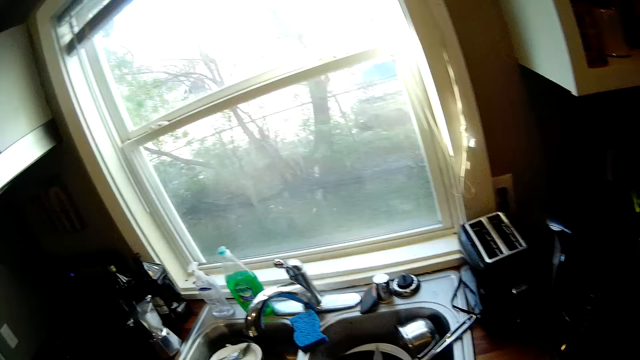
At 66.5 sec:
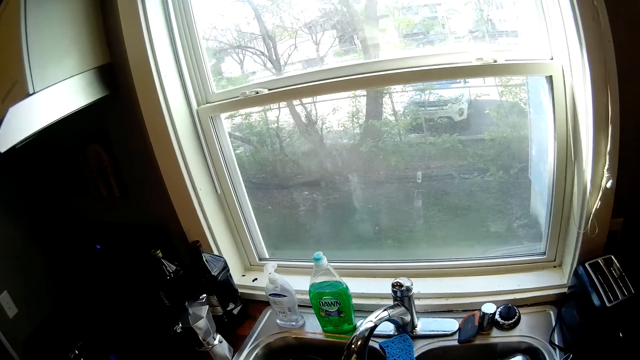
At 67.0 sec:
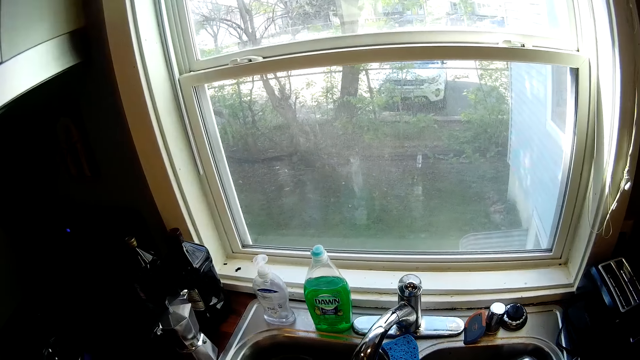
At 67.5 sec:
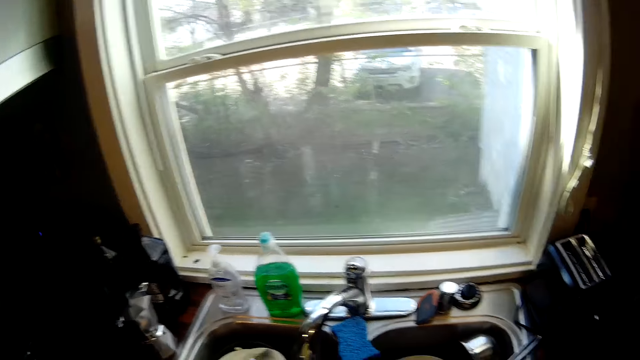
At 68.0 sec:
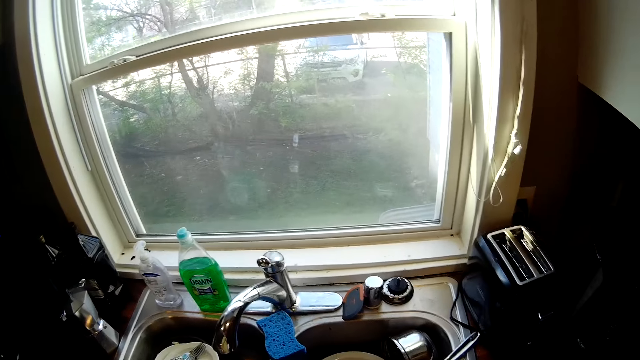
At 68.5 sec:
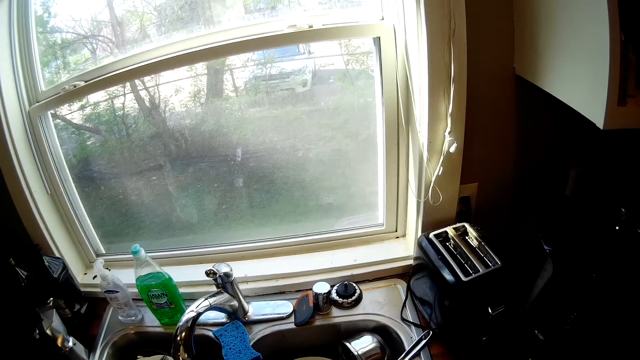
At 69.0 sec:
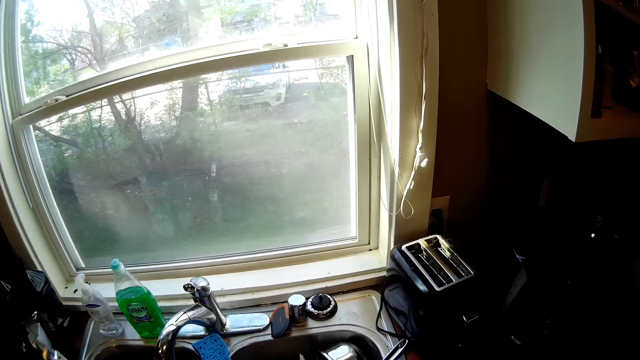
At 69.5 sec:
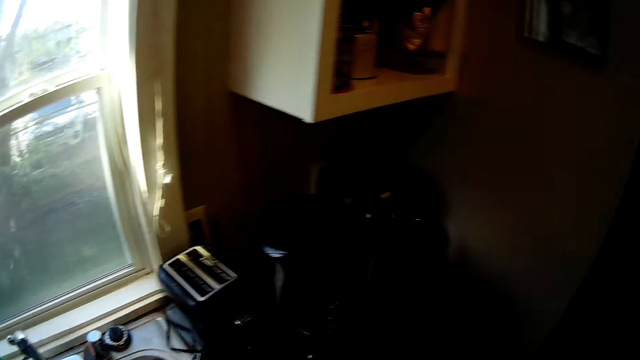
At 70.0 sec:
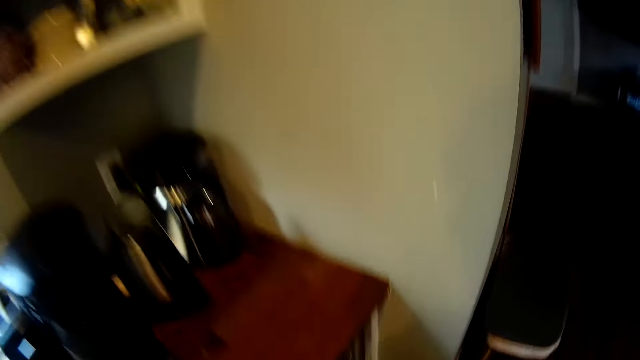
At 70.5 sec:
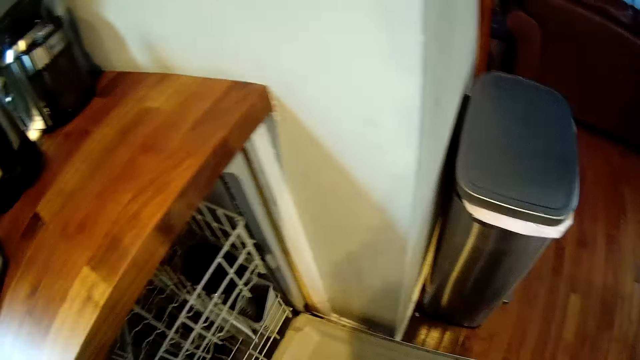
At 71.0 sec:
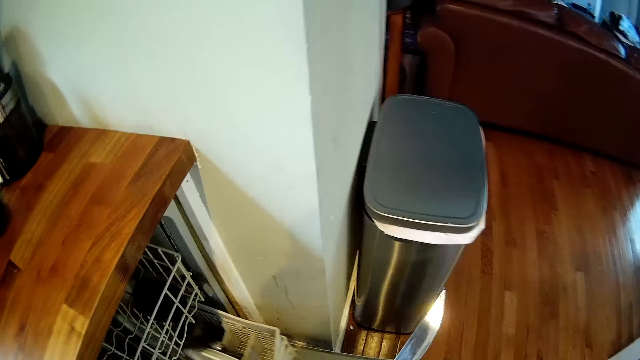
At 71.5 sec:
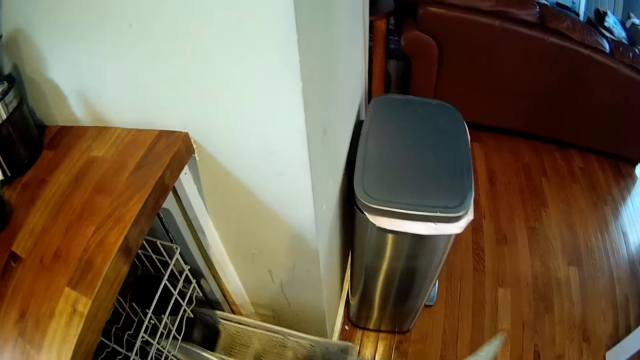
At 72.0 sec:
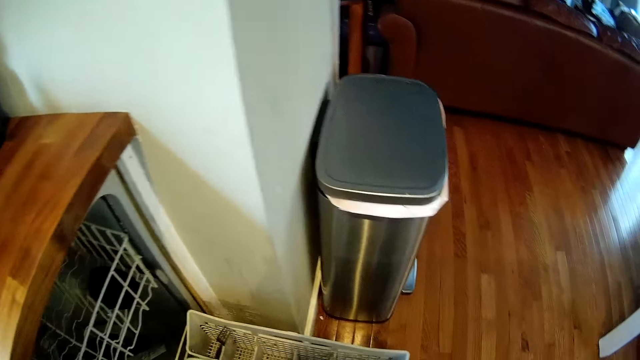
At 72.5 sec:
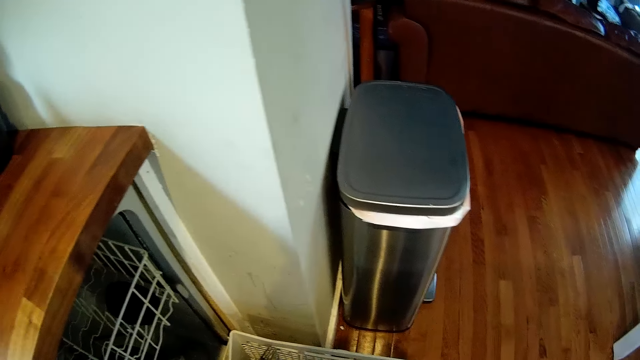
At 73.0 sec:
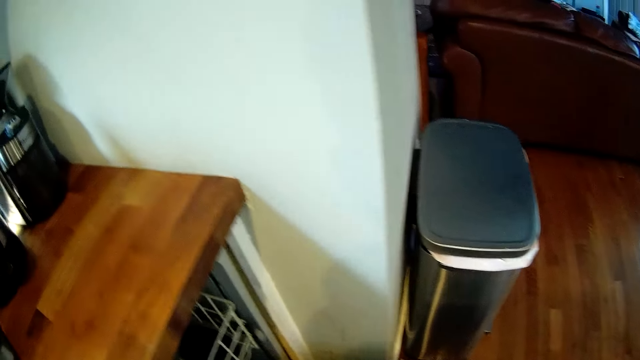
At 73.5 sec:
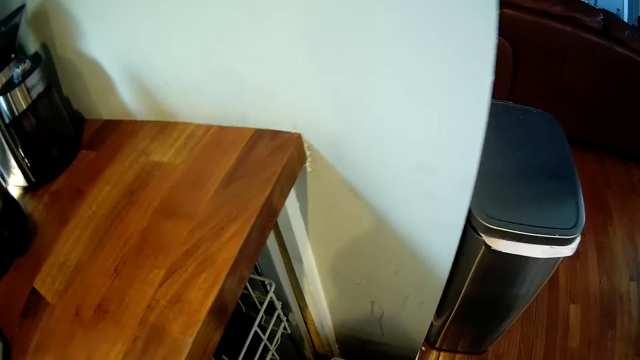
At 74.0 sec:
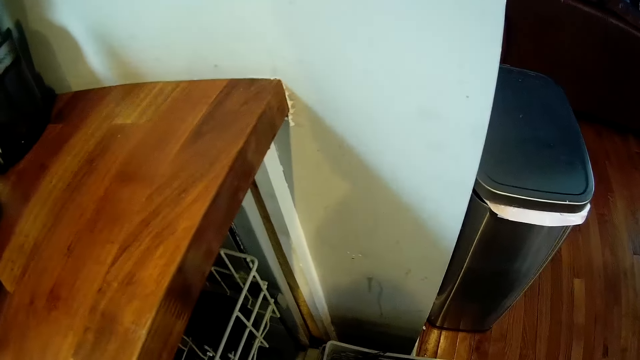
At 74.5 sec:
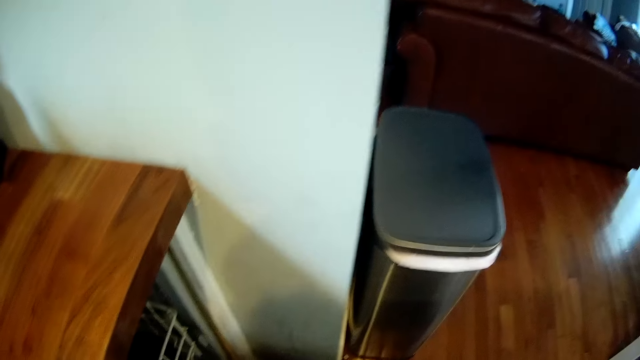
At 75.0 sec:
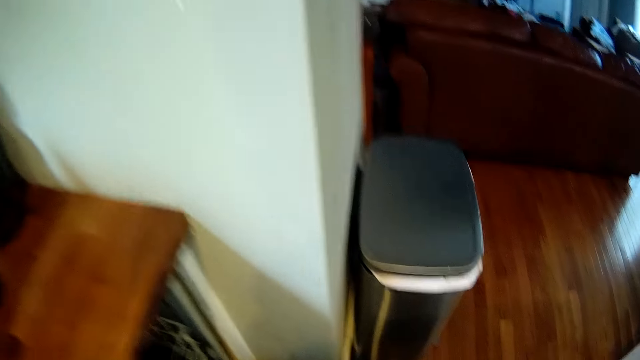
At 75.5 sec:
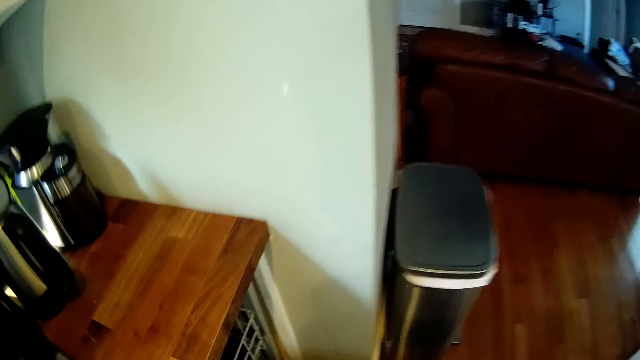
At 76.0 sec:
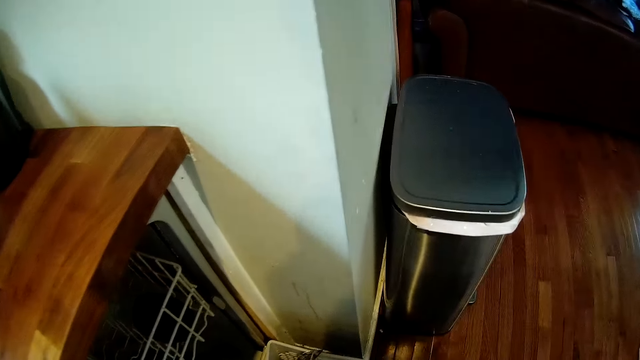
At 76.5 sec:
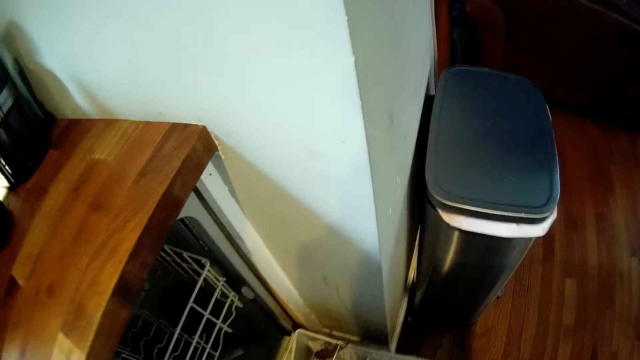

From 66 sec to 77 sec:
The camera wearer pulls out an aluminium basket from the cabinet with his left hand. He opens a drawer.

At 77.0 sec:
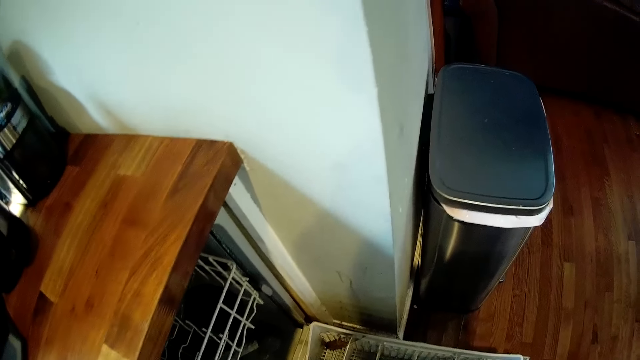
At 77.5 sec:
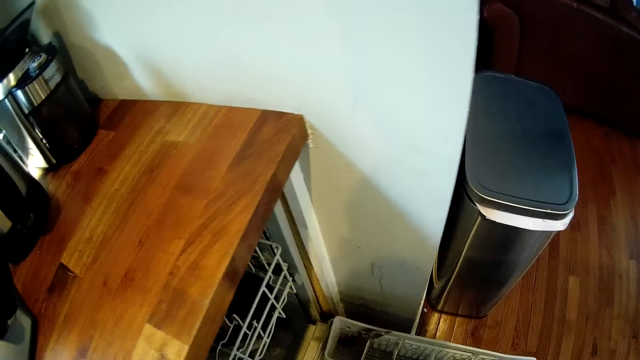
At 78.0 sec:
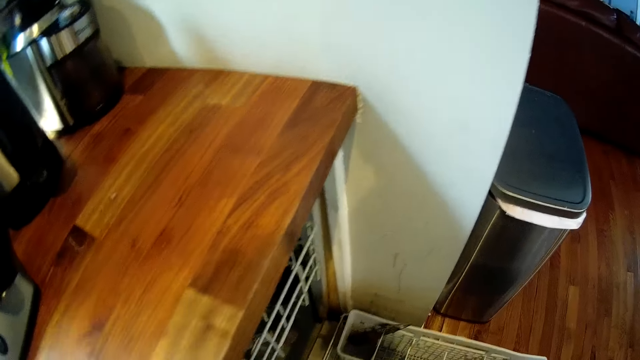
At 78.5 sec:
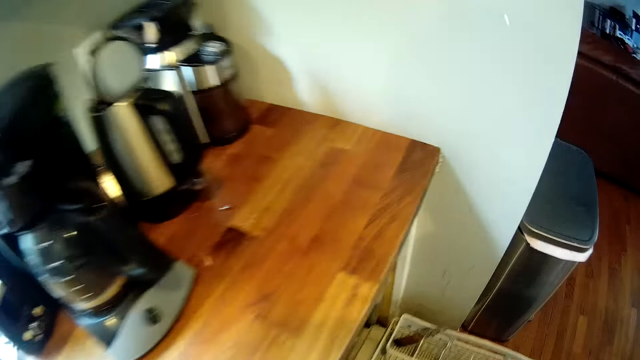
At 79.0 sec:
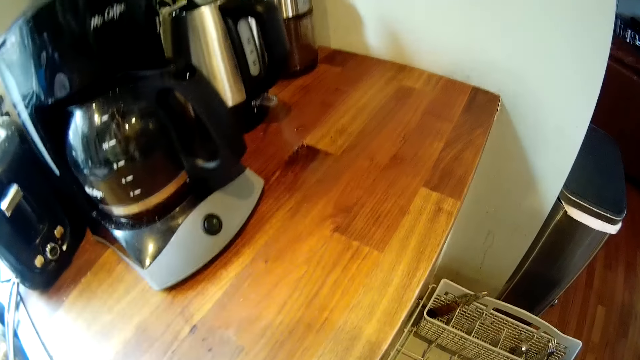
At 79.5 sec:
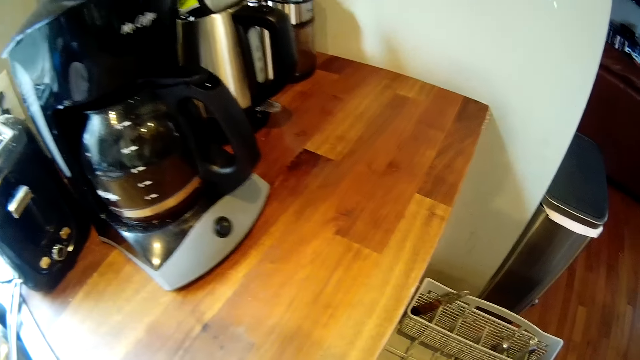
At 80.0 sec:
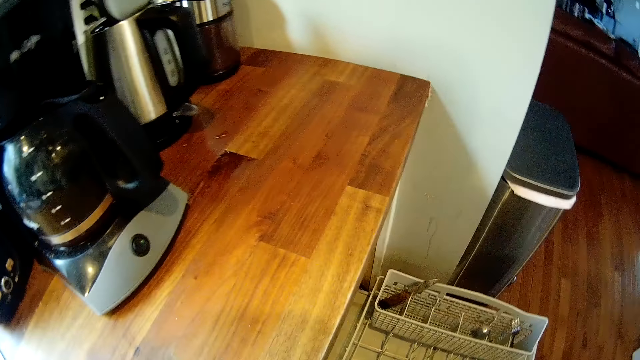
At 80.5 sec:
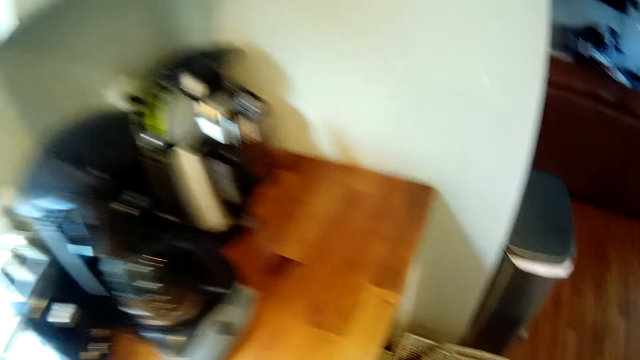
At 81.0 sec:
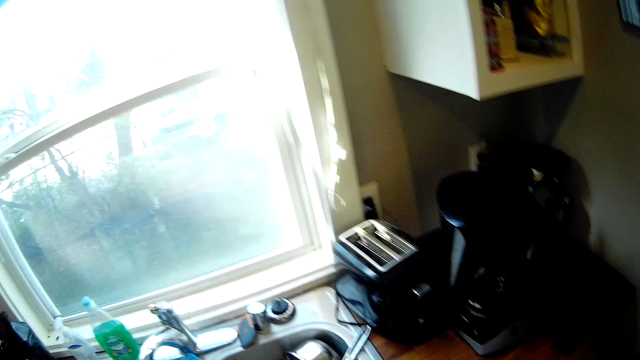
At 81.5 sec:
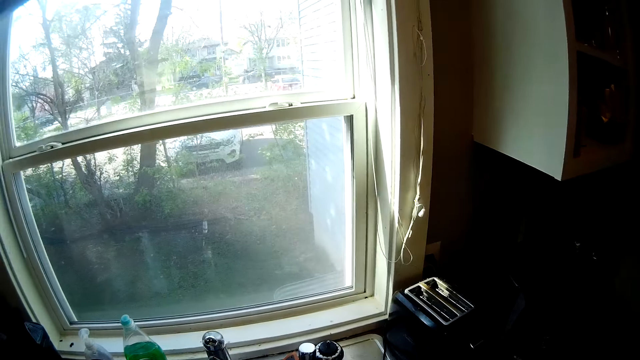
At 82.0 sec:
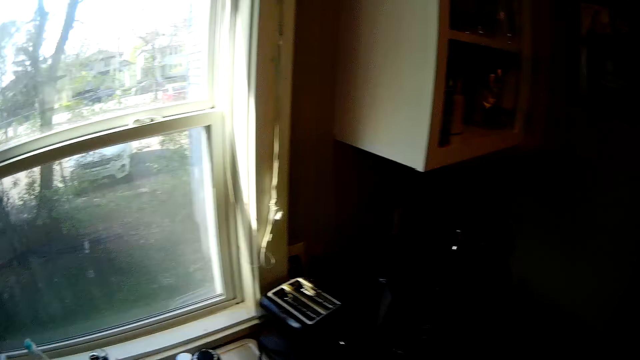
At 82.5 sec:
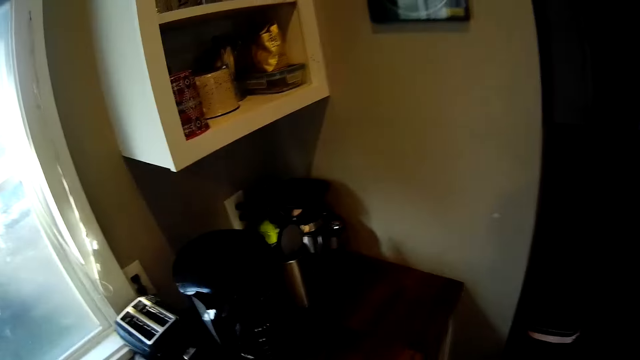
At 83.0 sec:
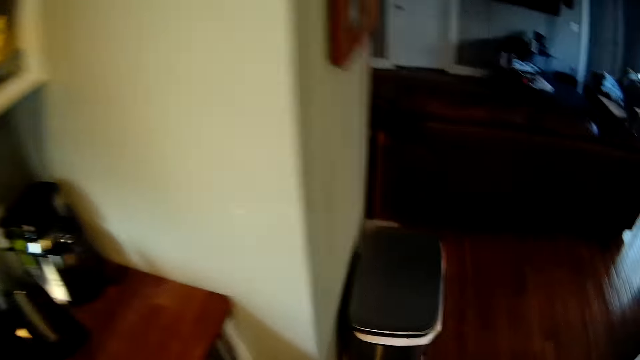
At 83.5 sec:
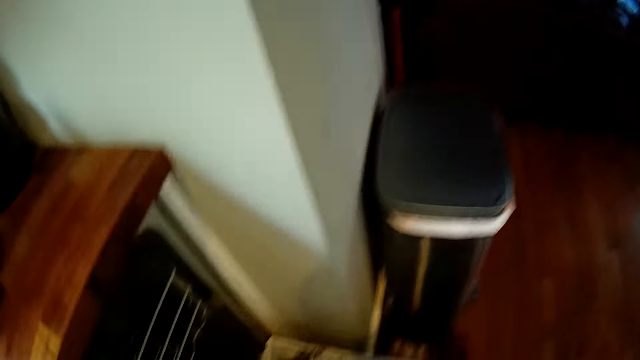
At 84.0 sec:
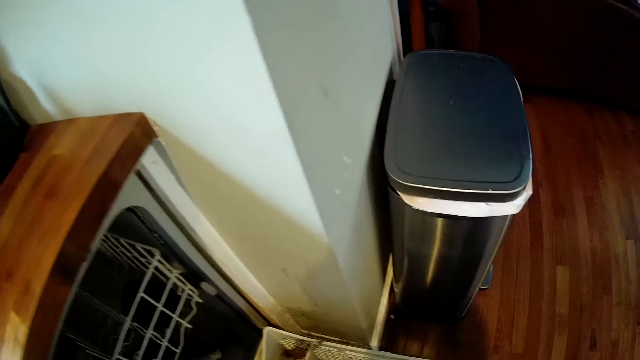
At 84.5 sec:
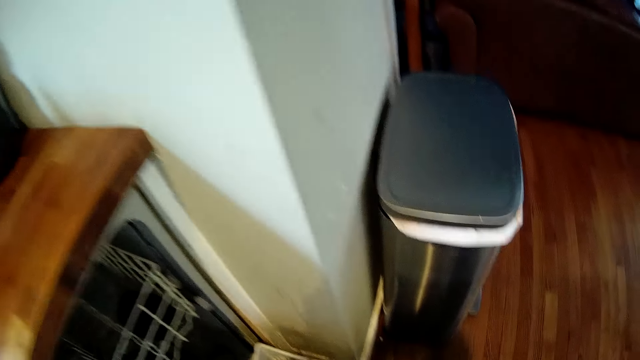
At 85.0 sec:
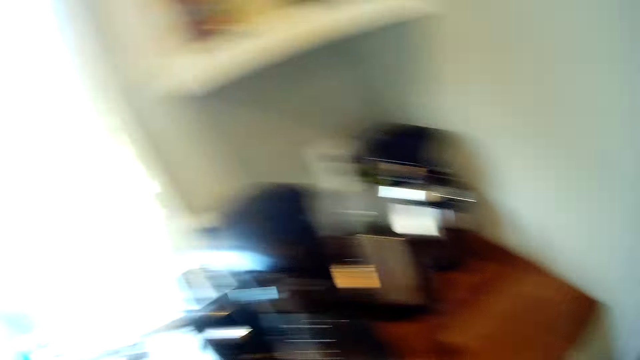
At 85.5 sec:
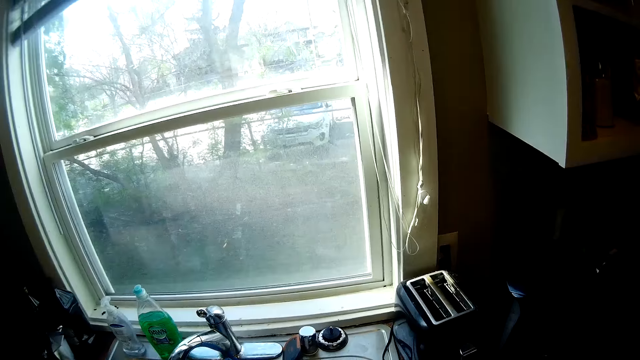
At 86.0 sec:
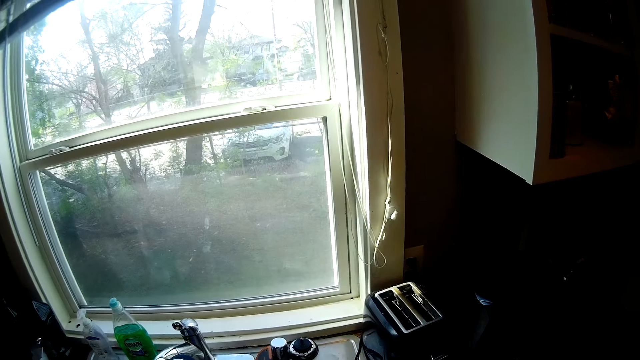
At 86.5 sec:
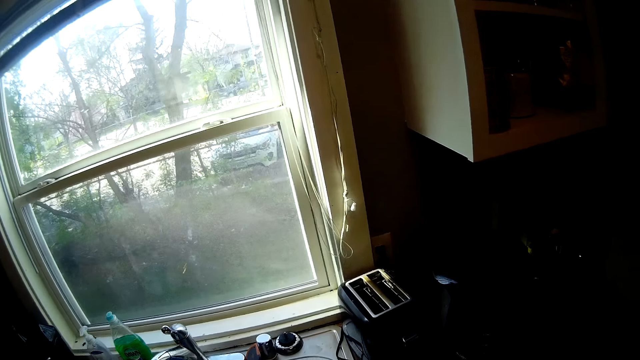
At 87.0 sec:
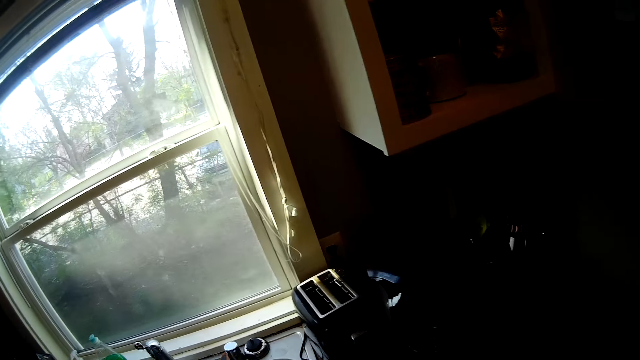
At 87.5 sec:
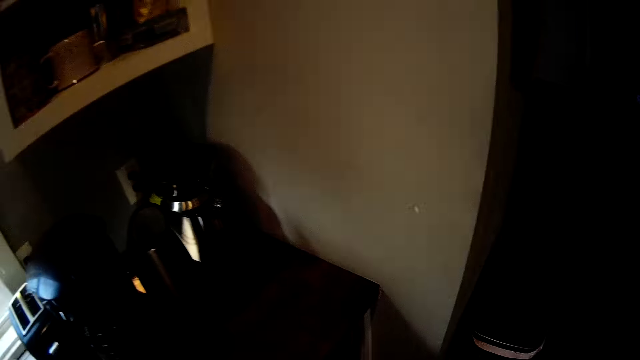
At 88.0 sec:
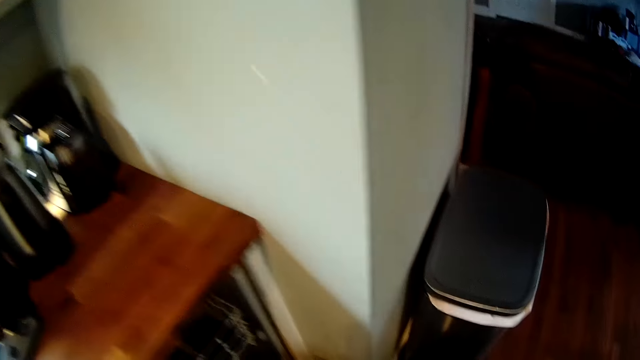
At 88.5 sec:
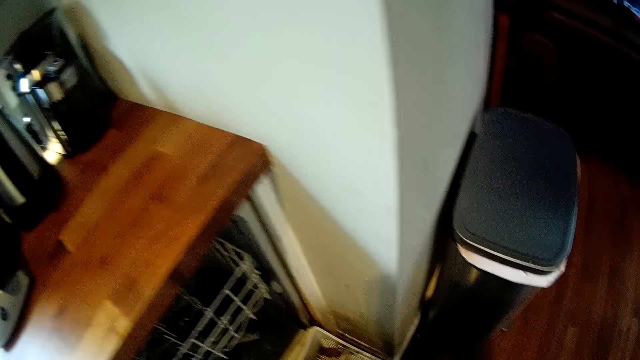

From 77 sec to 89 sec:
The camera wearer moves around and arranges utensils.
